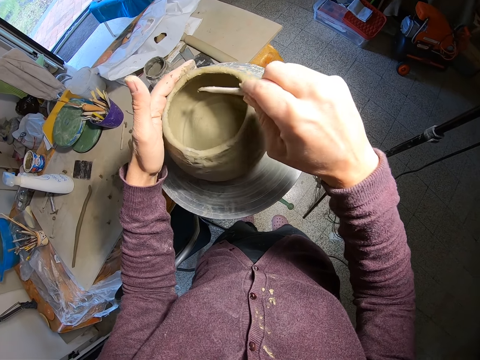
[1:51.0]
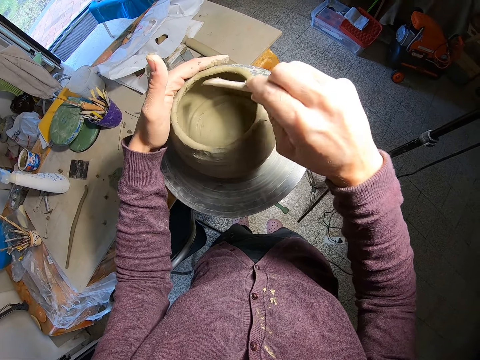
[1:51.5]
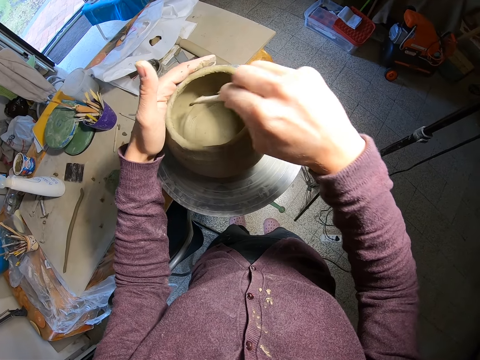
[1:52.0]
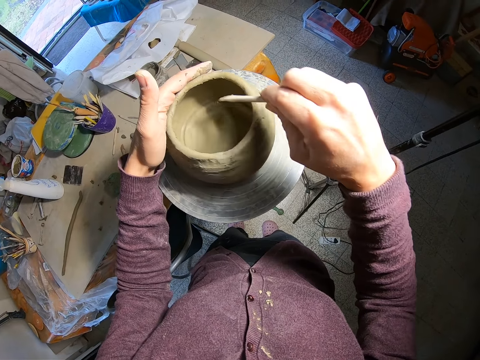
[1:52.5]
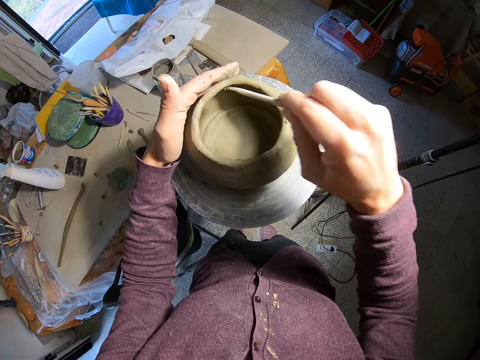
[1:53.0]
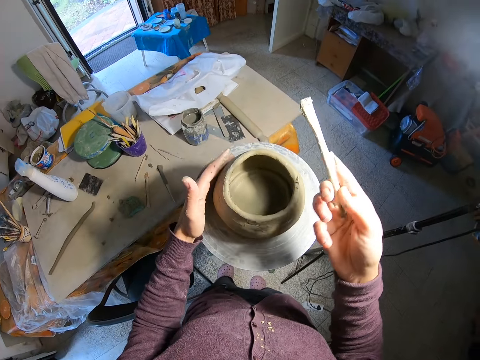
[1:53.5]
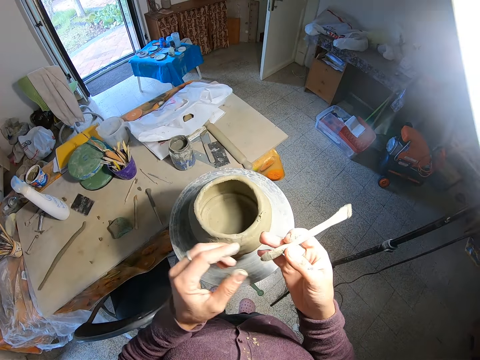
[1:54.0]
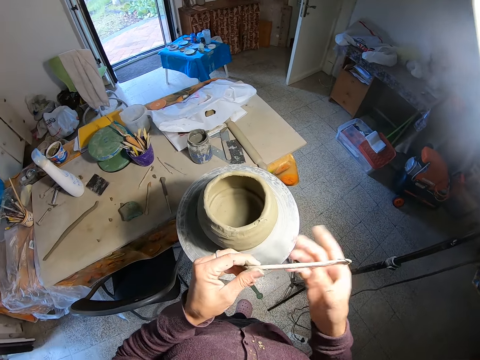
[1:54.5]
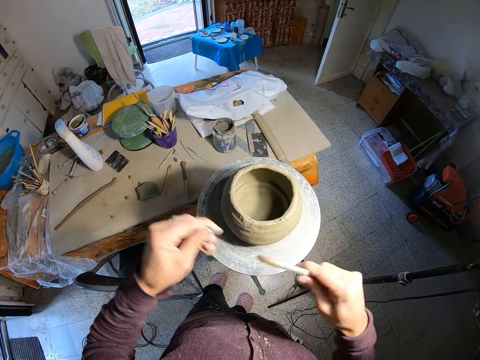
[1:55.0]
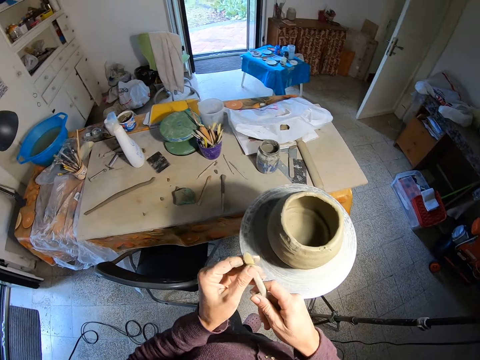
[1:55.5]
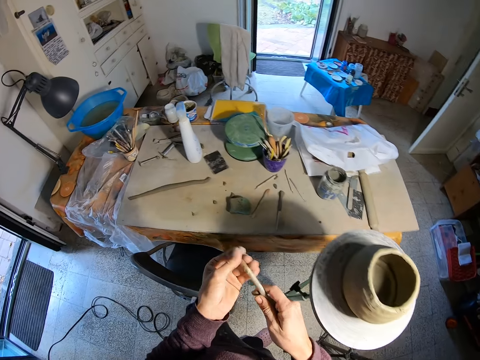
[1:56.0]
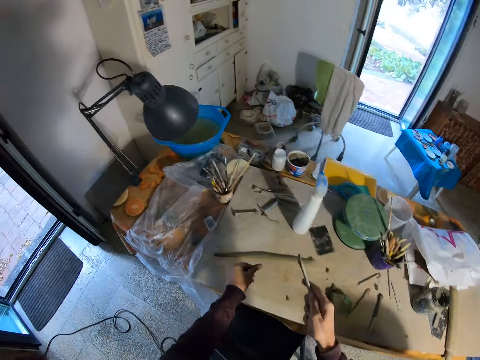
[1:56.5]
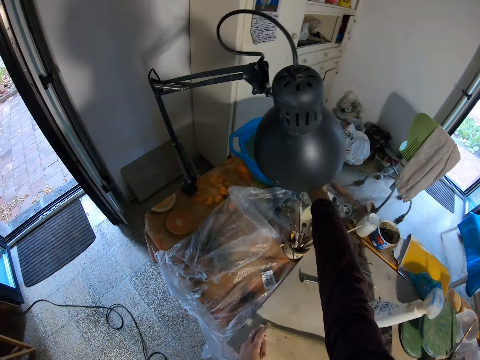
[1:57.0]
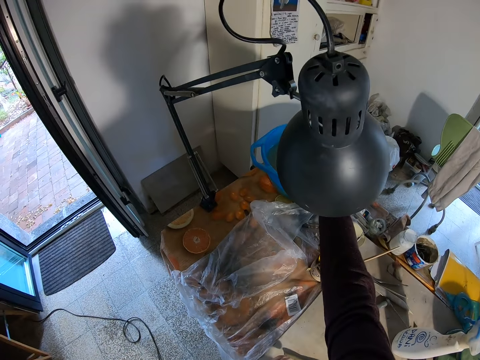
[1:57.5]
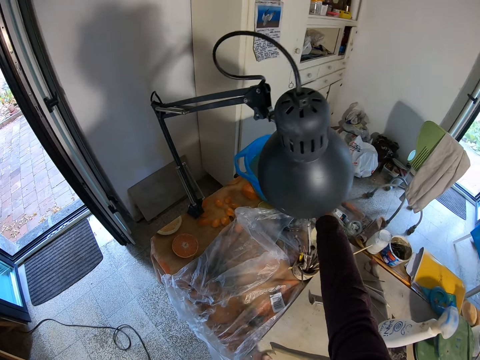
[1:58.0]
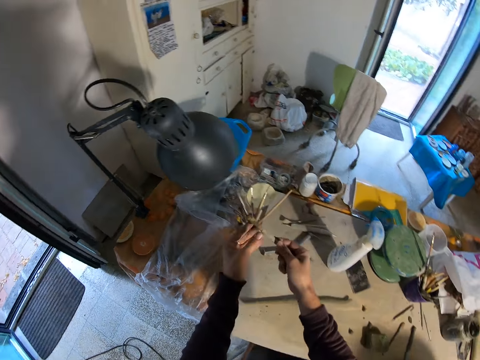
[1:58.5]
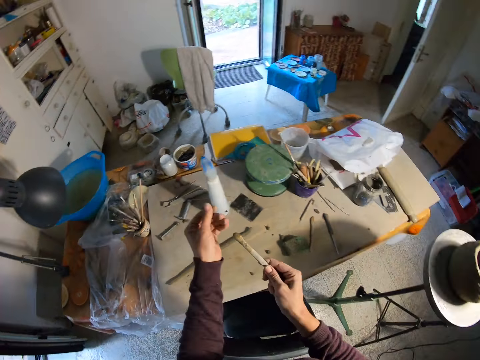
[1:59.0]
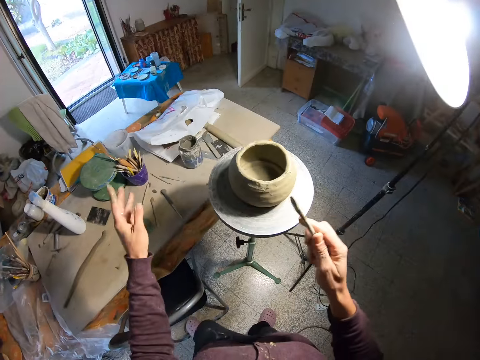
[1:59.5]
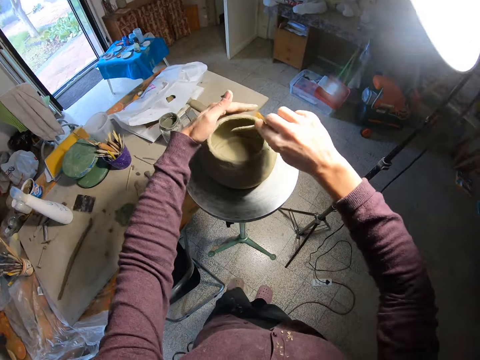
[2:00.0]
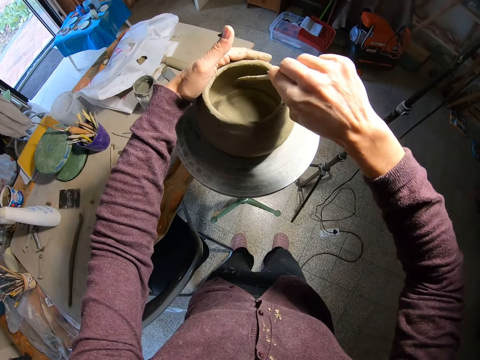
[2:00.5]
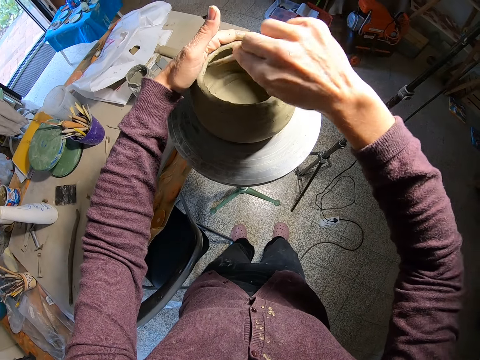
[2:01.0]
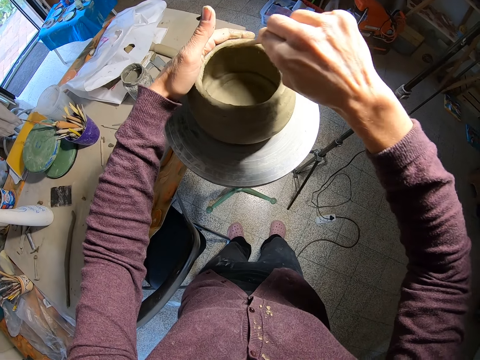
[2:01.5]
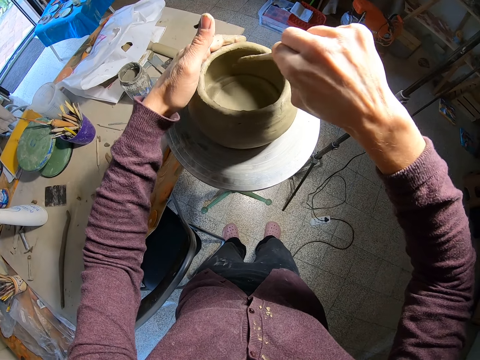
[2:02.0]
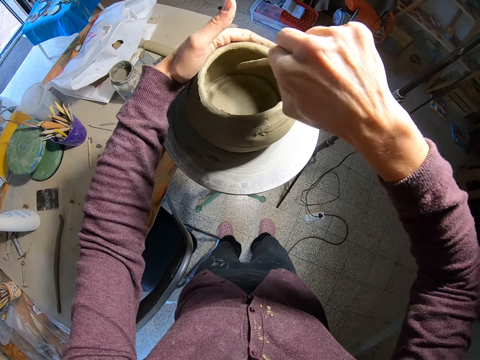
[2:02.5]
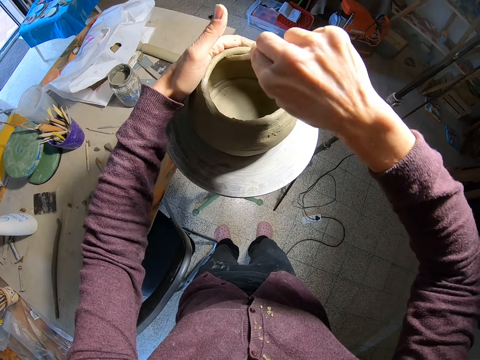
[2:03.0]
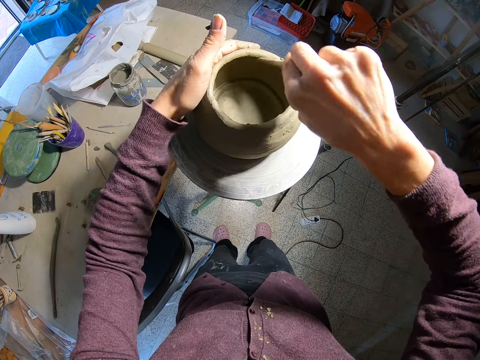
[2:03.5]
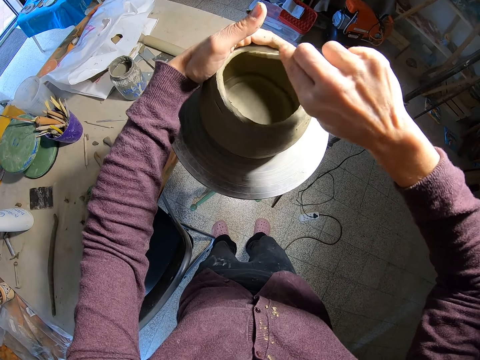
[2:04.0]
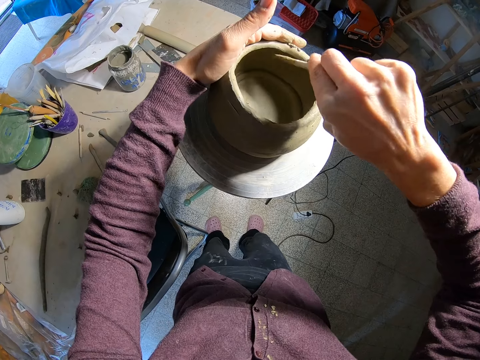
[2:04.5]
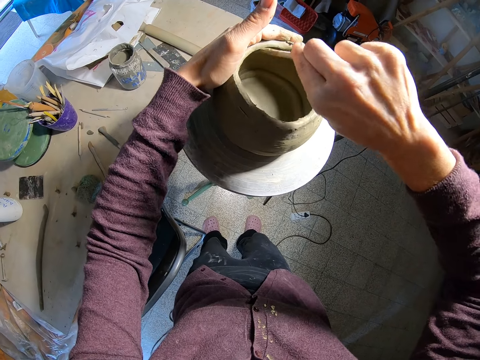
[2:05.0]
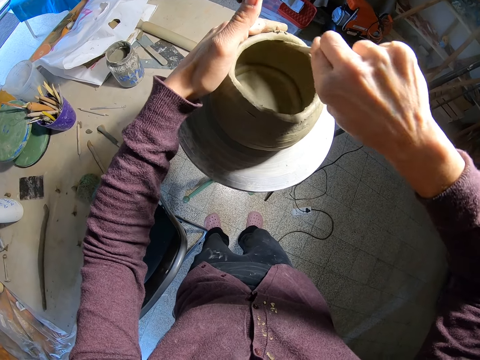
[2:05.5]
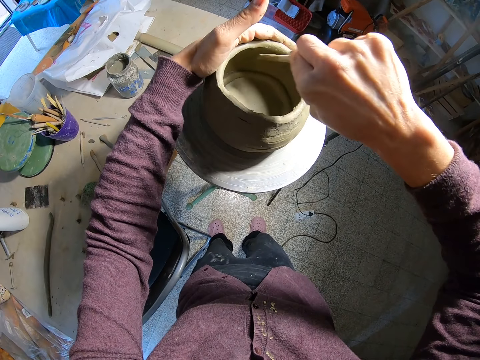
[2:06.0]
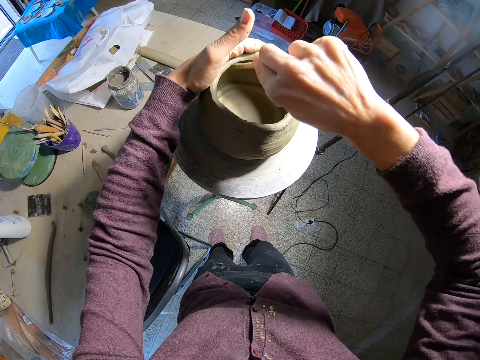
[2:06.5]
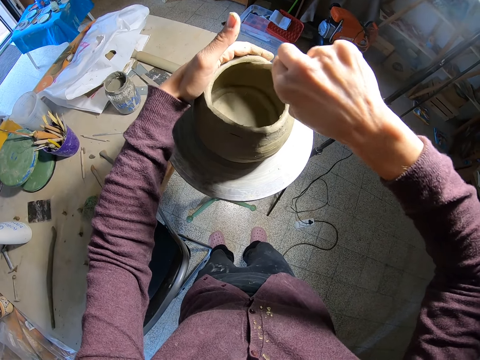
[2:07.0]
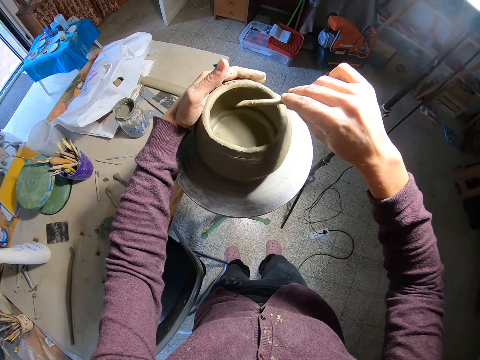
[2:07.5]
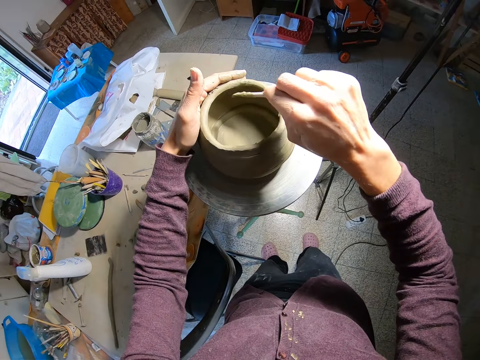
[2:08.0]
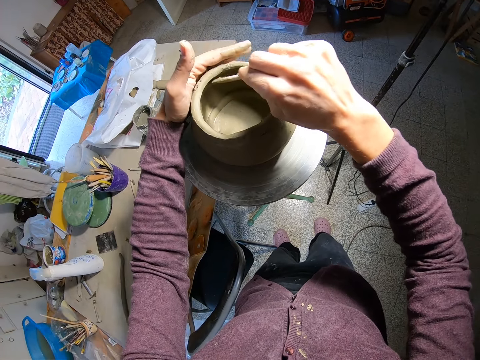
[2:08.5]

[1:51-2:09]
The camera wearer touches the pot. He touches the brush. He cleans the tip of the brush in his right hand with his left hand. He dips the brush in his right hand in a bowl of water on the table. He cleans the tip of the brush in his right hand with his left hand. He touches the brush. He smoothens the inside of the ceramic sculpture with the brush in his right hand. He molds the pot. He rotates the pot while molding.

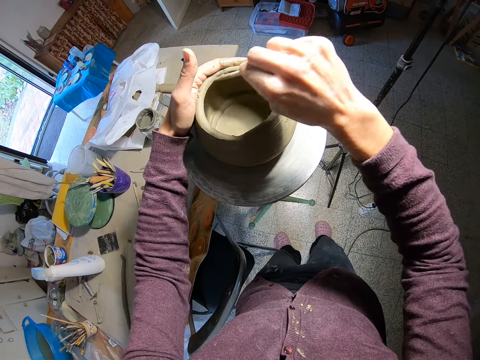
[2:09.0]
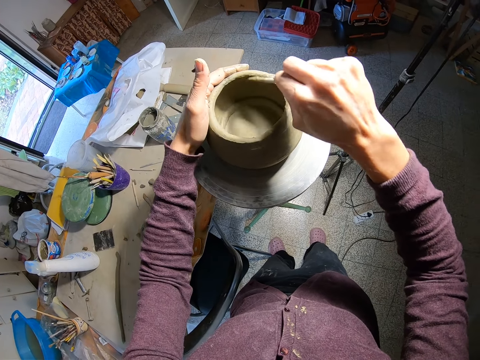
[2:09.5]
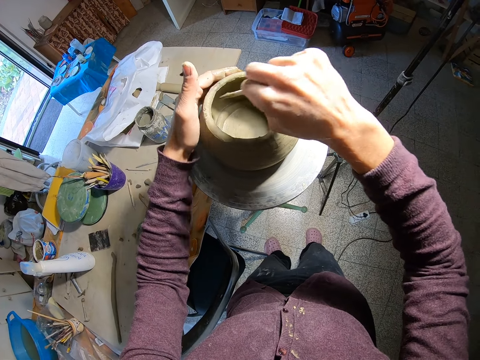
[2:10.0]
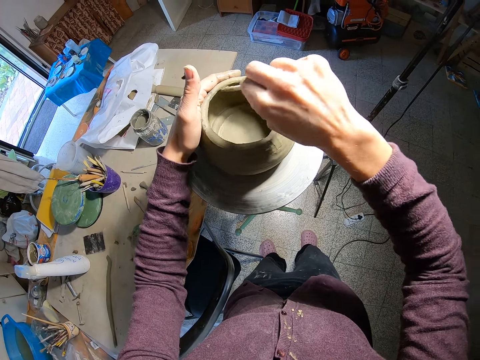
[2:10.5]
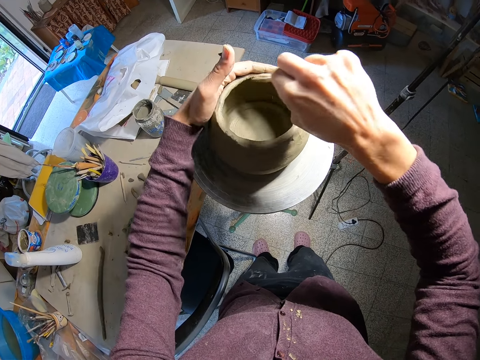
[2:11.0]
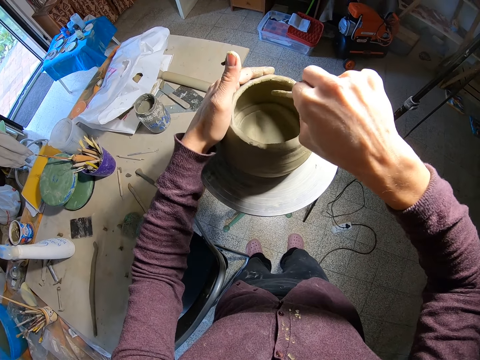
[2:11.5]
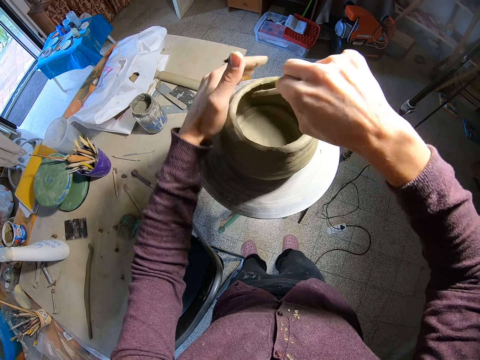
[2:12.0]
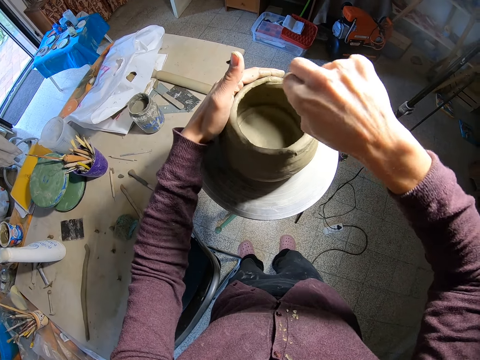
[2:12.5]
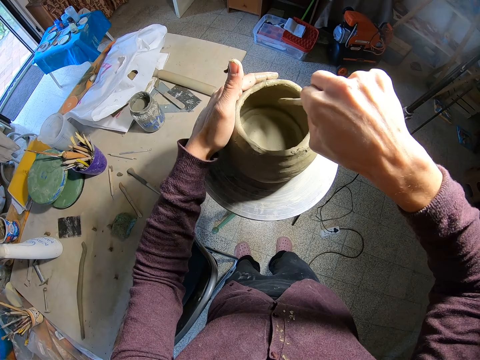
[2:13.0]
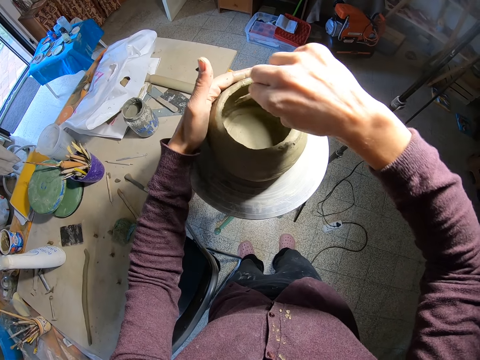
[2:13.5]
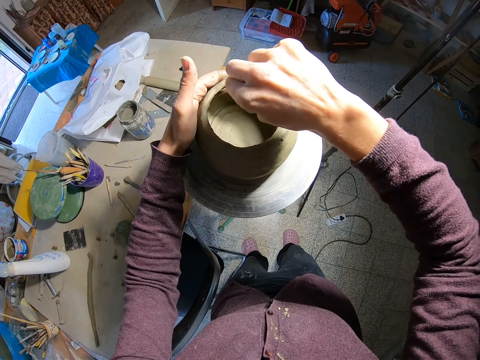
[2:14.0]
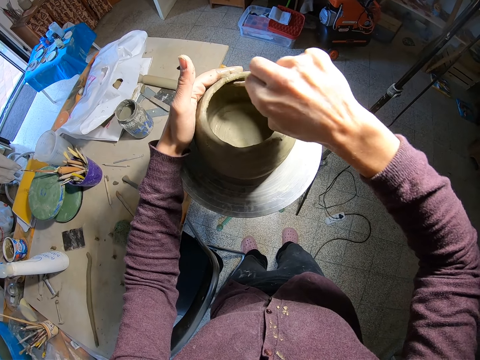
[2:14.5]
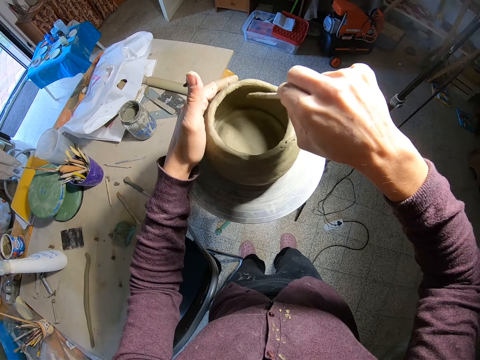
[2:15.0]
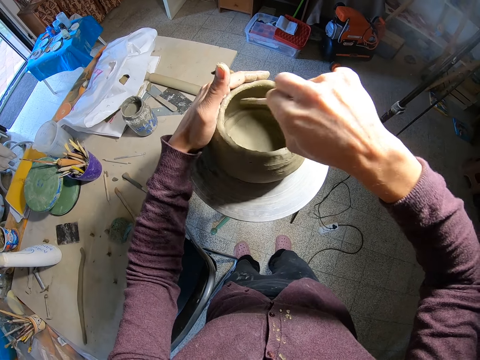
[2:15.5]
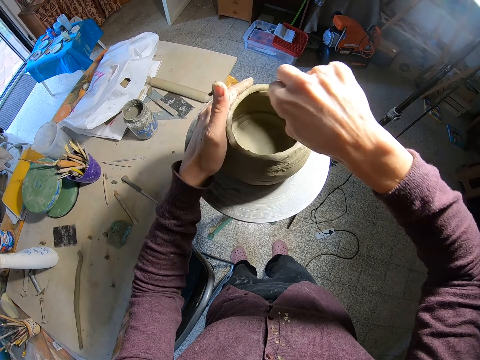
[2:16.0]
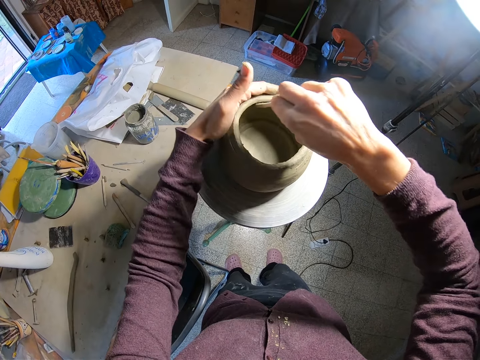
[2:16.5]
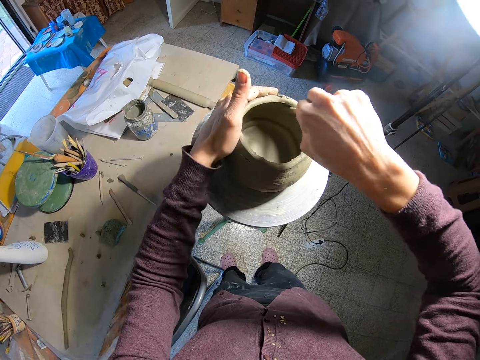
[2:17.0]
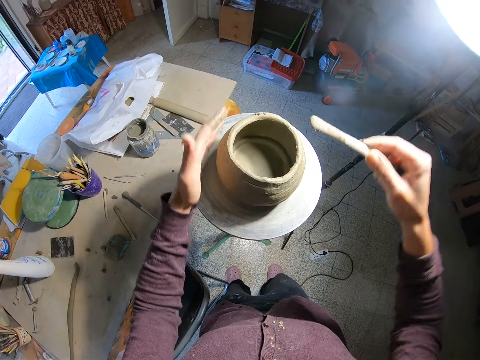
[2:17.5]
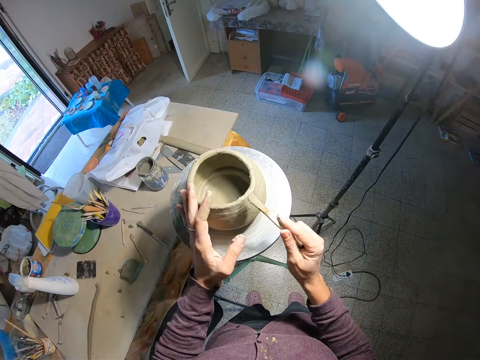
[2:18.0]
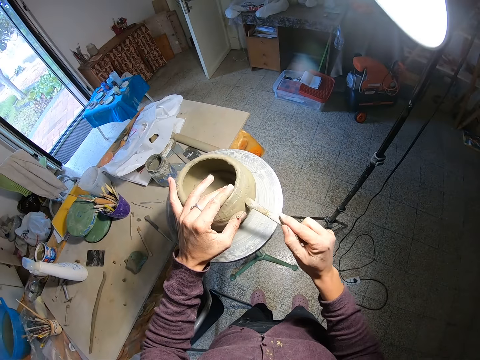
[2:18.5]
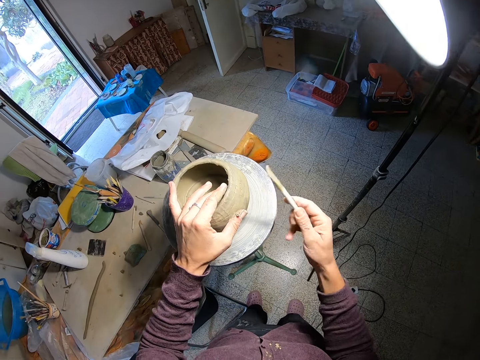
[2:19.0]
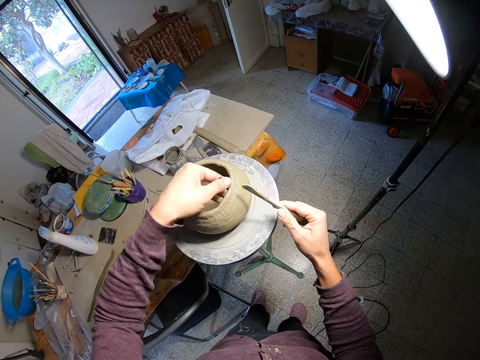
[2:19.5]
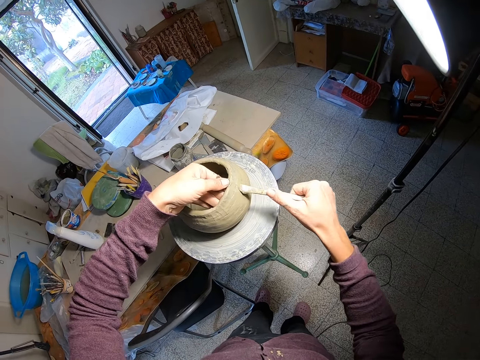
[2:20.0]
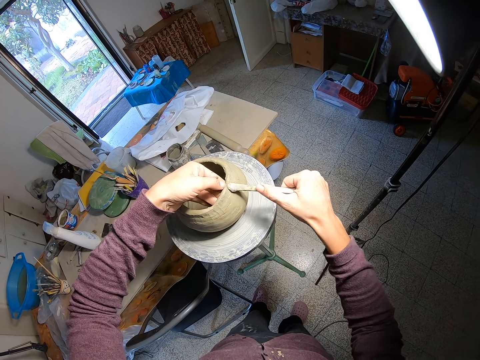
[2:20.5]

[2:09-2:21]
The camera wearer smoothens the body of the ceramic sculpture with the brush in his right hand.
